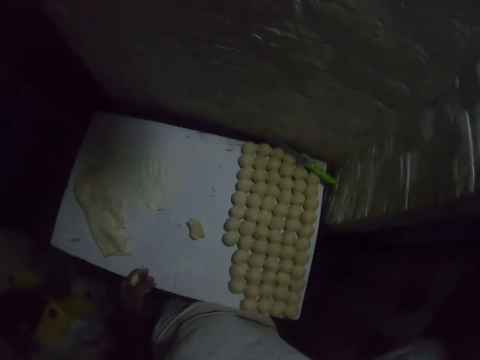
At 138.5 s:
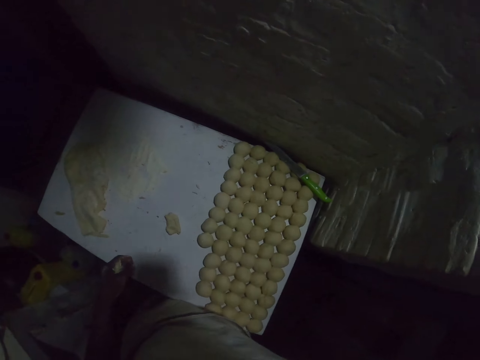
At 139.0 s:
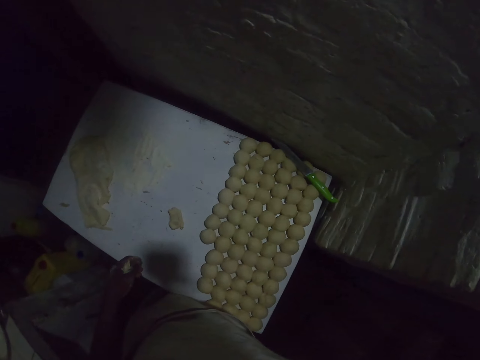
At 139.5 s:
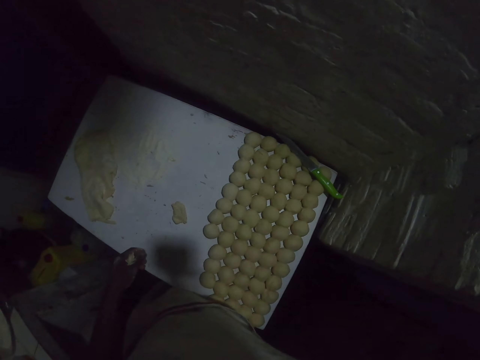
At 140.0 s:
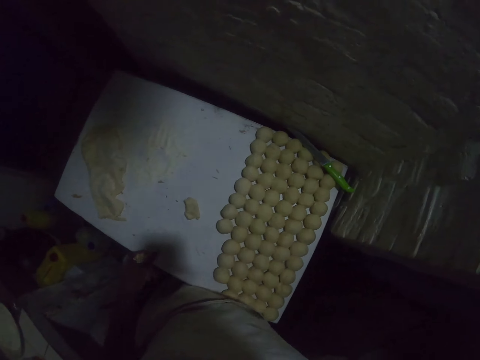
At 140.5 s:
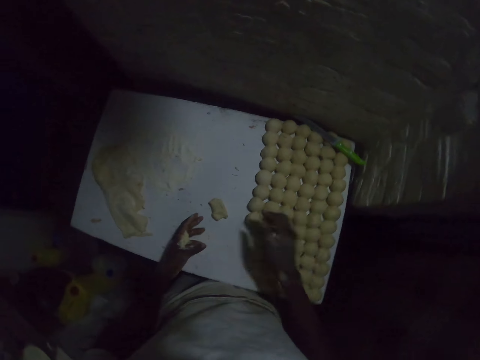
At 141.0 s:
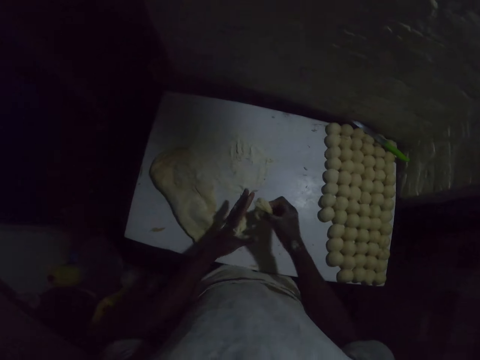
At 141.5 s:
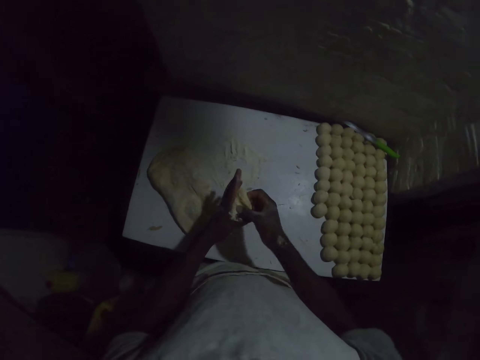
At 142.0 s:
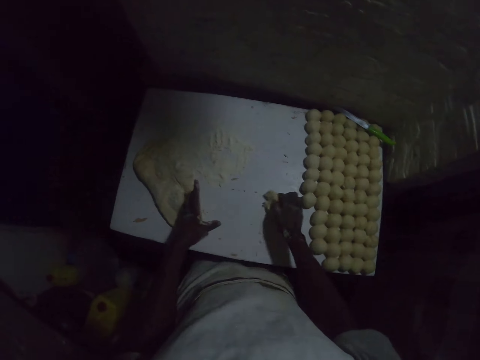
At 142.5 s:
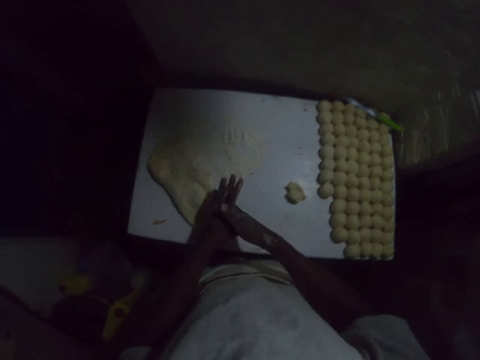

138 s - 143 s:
The camera wearer looks around the kitchen. They pick up the dough on the table.

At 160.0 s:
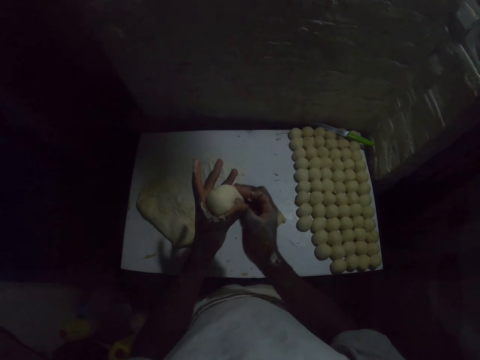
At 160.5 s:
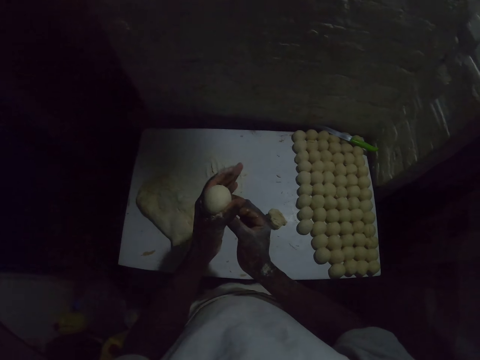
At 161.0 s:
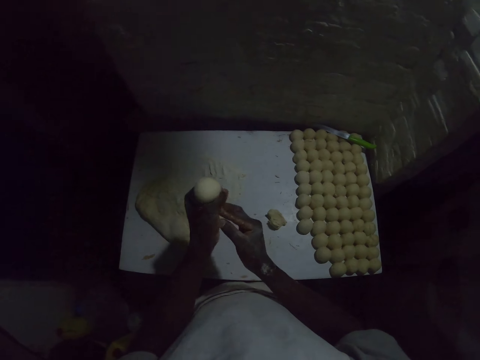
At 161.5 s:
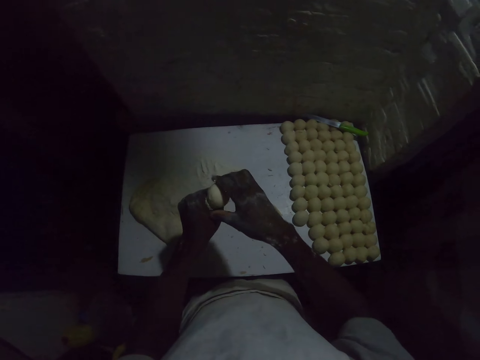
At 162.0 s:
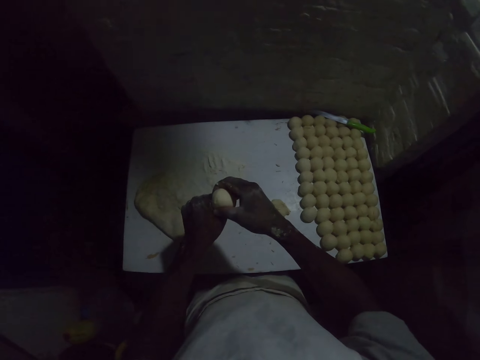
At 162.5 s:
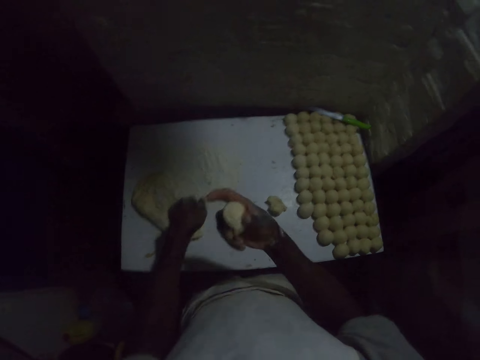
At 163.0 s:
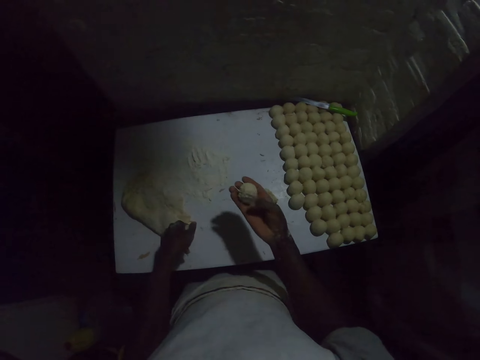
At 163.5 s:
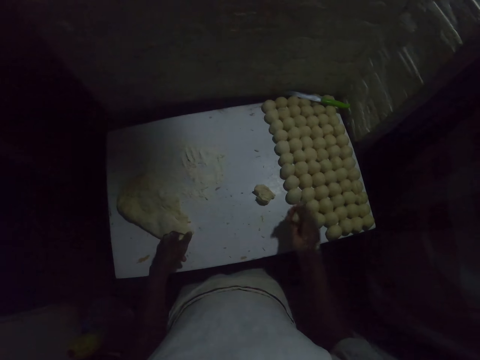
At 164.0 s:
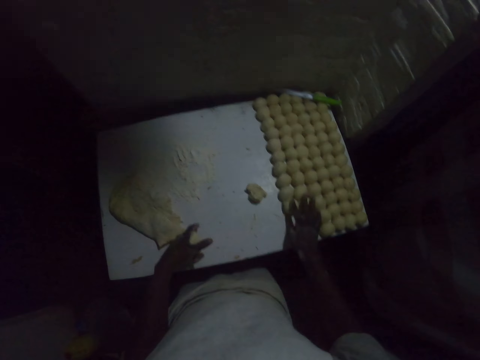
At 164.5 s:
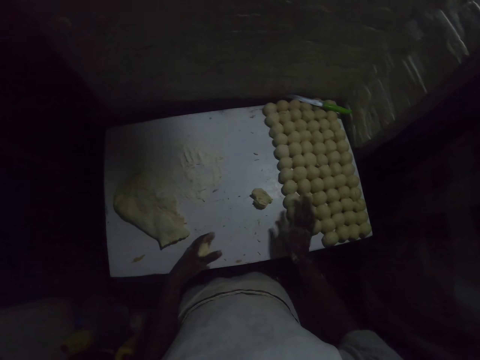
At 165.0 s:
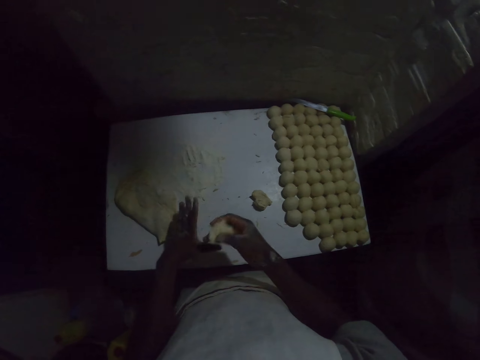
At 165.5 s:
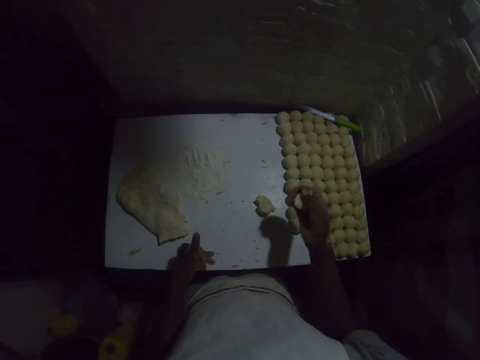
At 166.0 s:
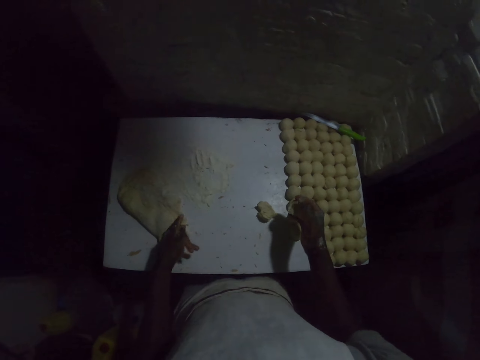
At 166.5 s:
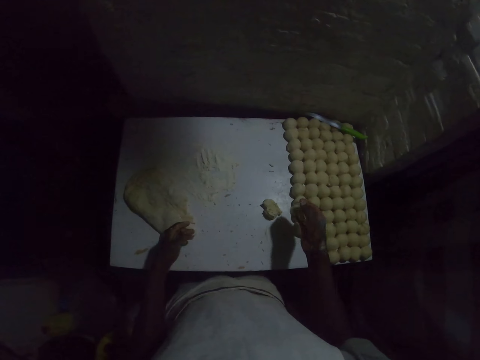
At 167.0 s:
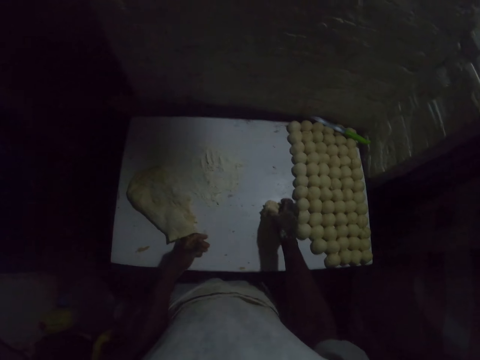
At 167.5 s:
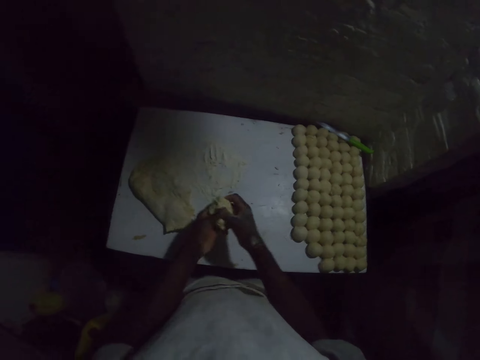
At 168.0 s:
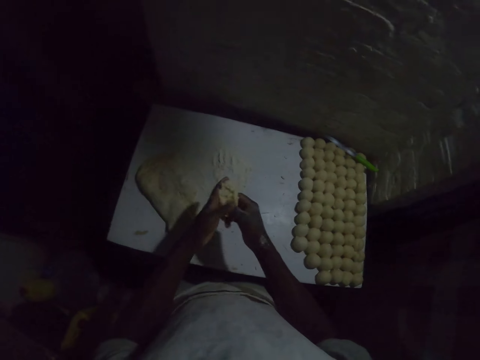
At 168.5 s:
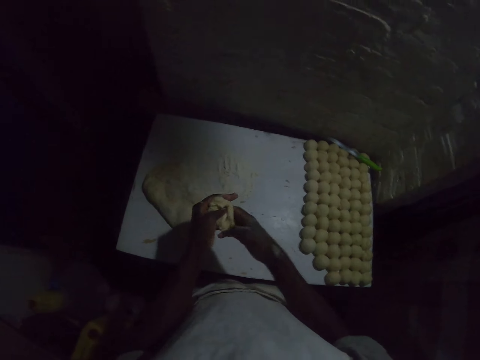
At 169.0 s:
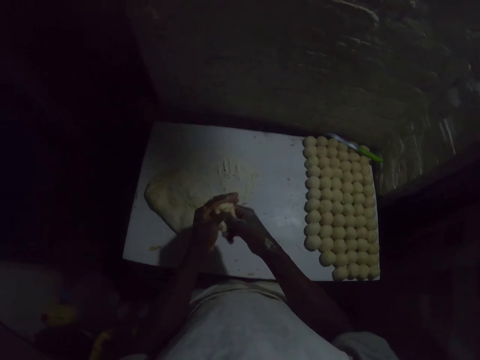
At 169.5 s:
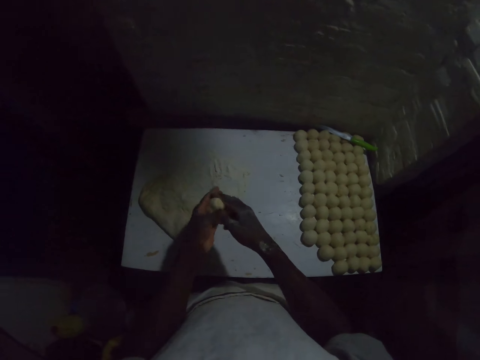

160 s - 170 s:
The camera wearer makes a ball from the dough. They put down the dough on the table. They roll the dough on the hand.

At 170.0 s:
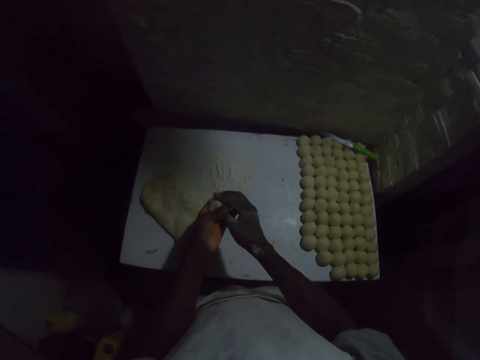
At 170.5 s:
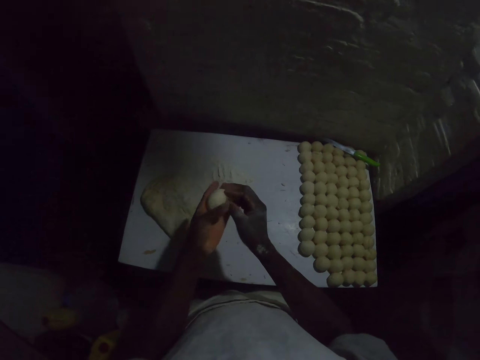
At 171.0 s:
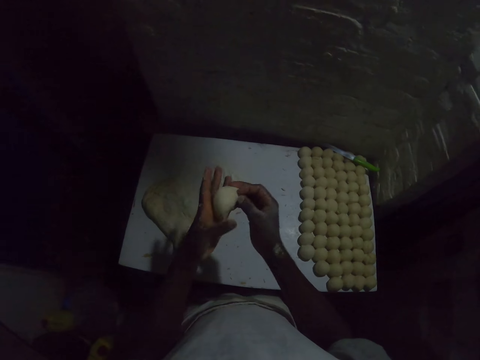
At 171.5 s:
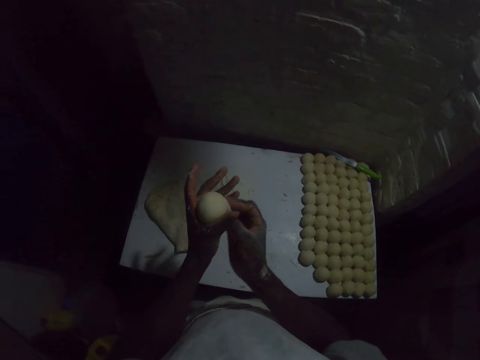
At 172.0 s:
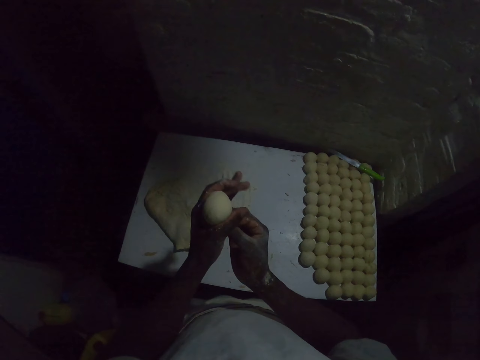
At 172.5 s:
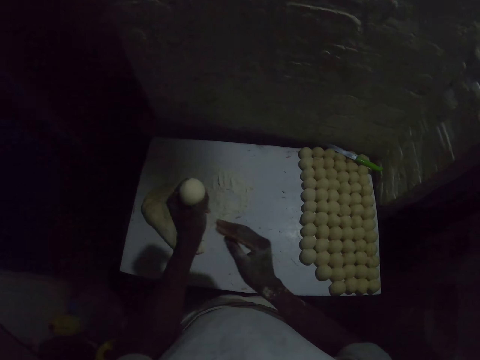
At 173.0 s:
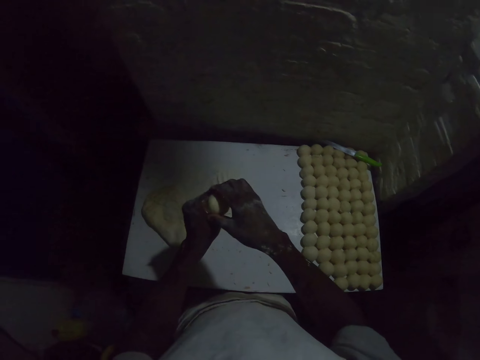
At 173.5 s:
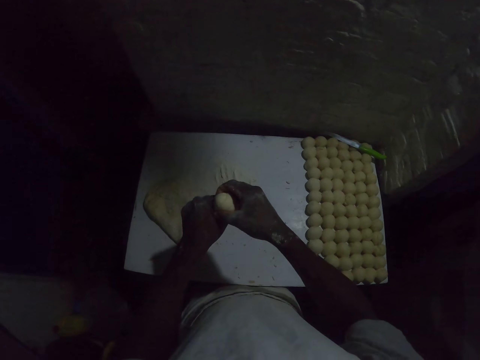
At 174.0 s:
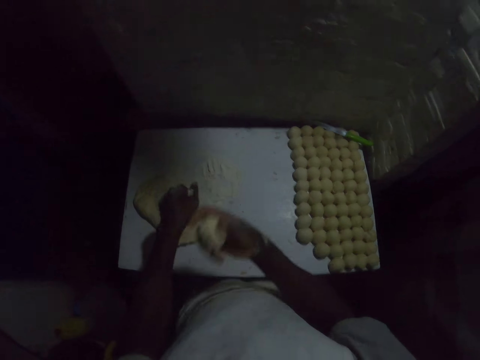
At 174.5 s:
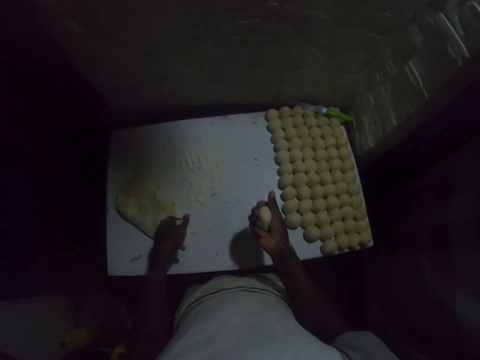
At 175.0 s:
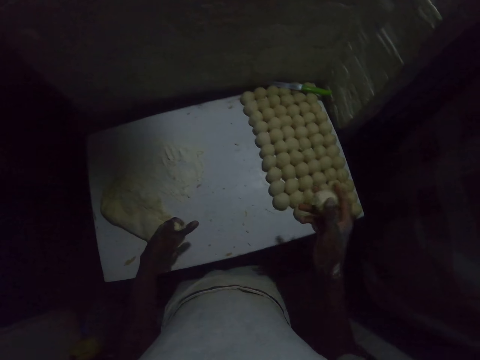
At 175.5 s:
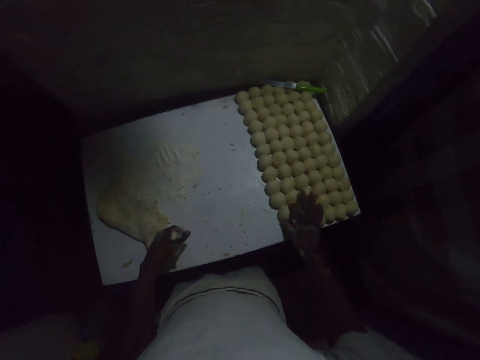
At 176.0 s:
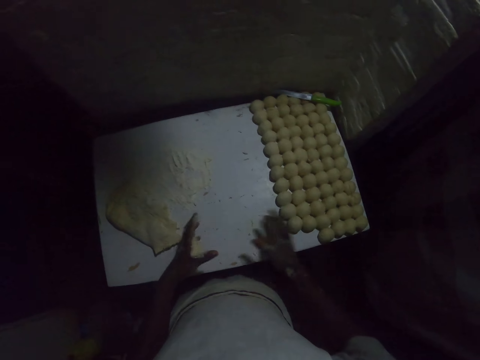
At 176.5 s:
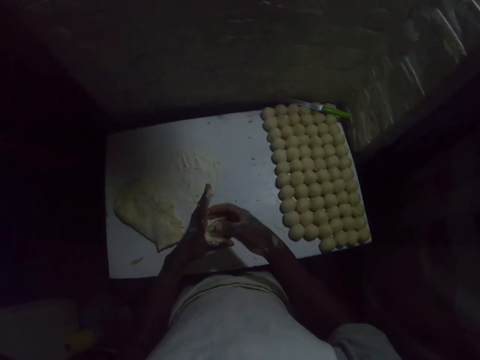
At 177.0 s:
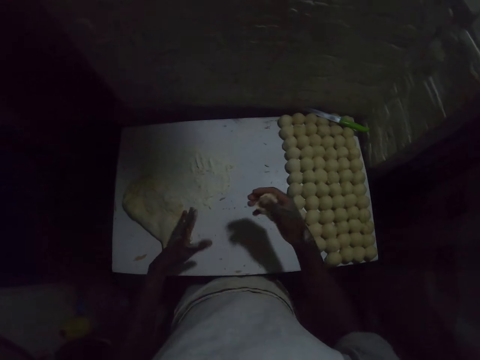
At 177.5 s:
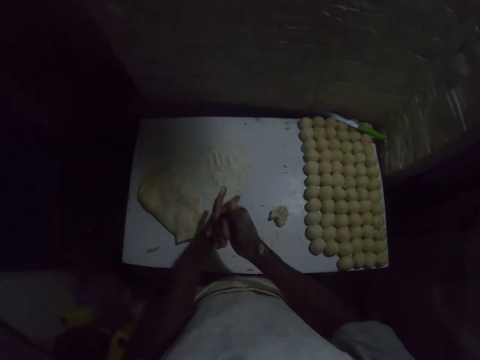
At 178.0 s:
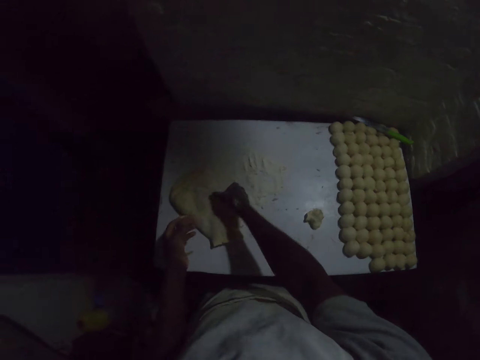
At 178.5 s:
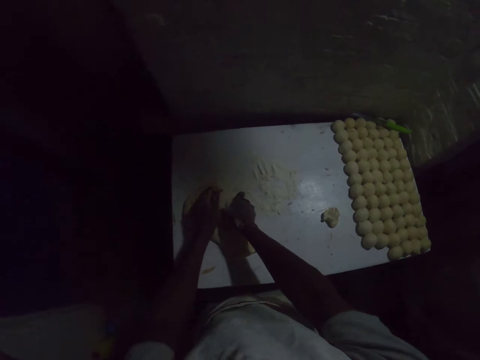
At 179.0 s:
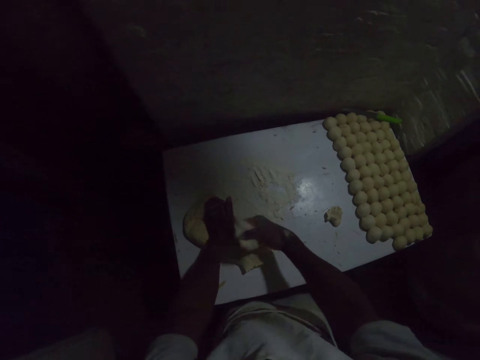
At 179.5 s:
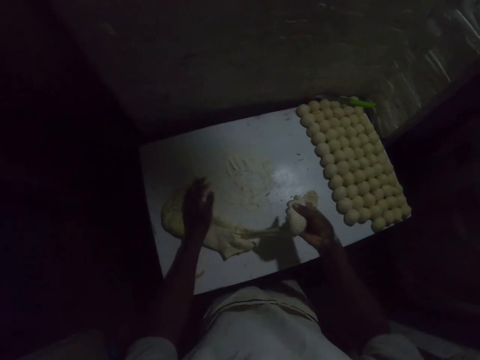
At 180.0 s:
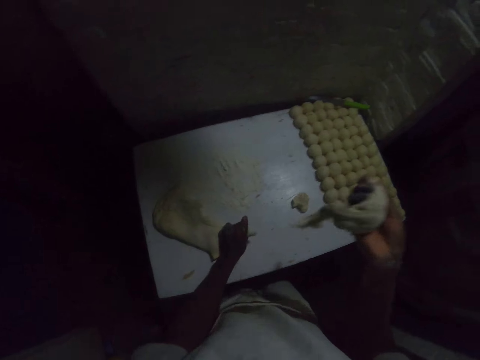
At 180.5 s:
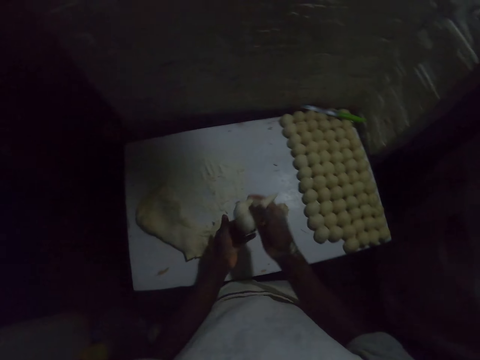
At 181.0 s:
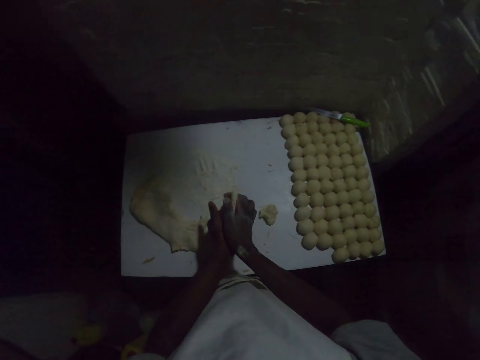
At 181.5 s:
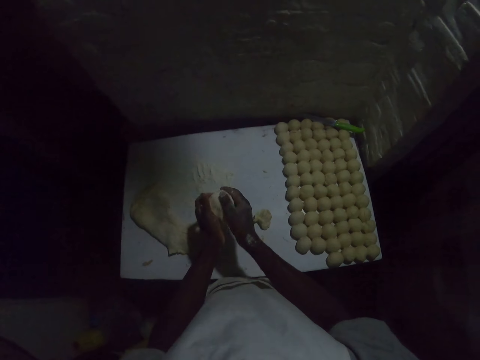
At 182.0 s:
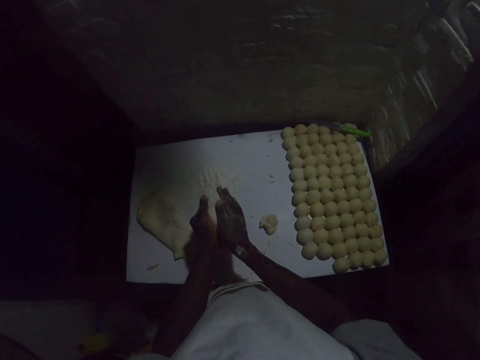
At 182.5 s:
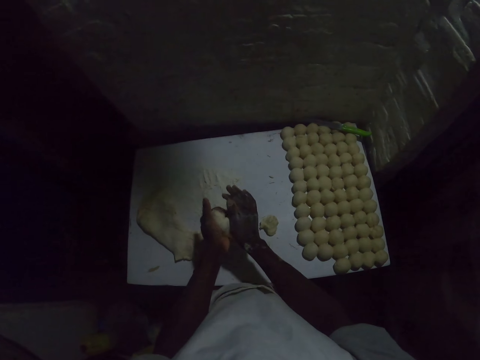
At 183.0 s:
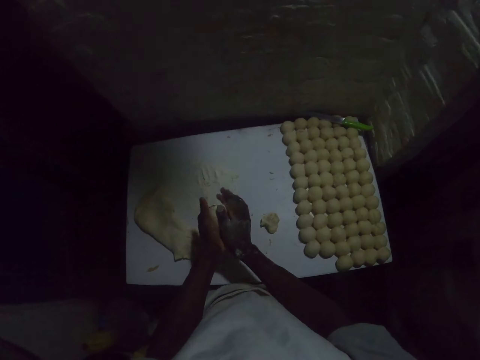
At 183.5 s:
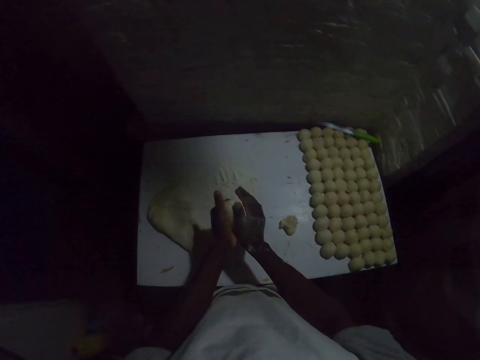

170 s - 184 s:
The camera wearer makes a ball from the dough. They put down the dough on the table. They cut the dough with both hands. They roll the dough on the hand.
